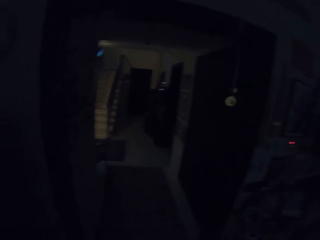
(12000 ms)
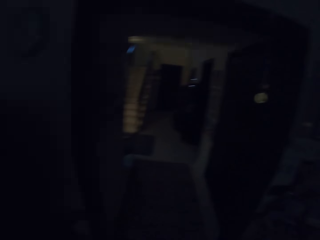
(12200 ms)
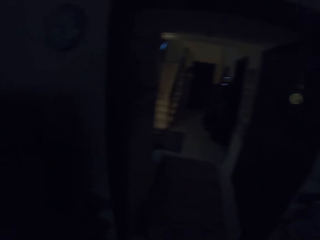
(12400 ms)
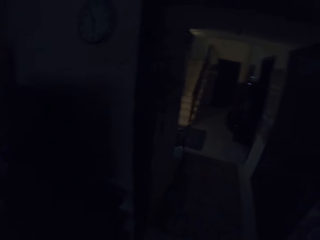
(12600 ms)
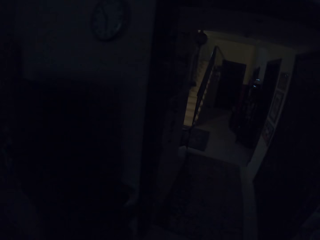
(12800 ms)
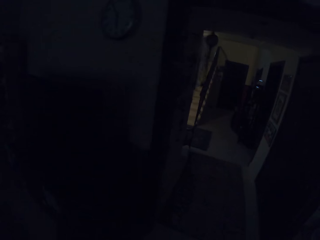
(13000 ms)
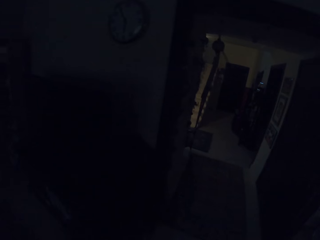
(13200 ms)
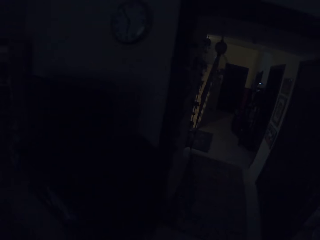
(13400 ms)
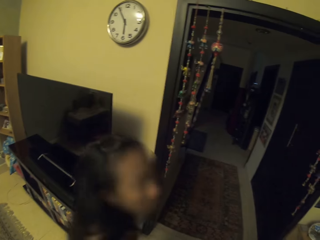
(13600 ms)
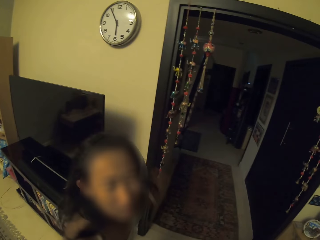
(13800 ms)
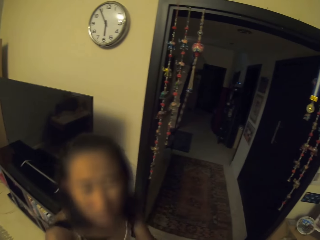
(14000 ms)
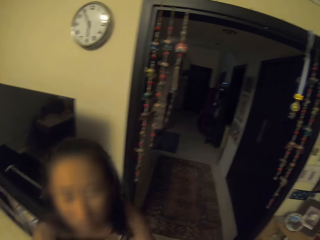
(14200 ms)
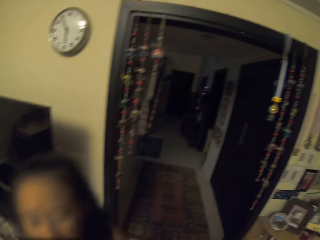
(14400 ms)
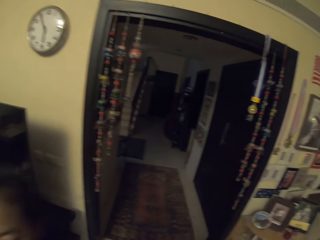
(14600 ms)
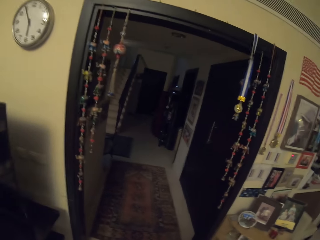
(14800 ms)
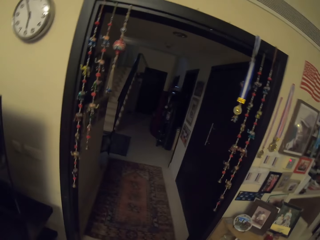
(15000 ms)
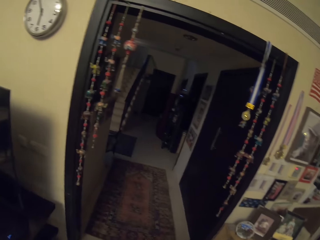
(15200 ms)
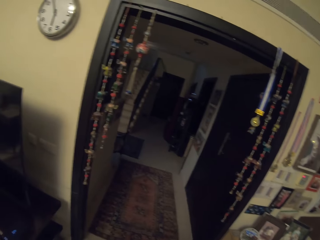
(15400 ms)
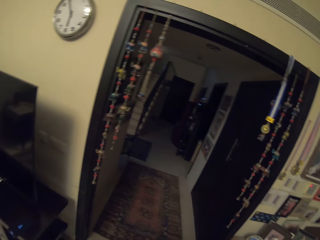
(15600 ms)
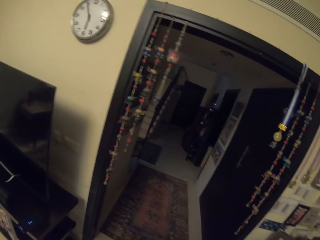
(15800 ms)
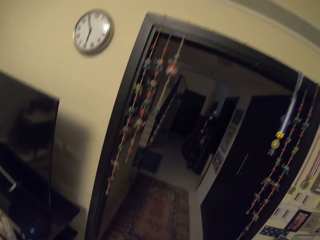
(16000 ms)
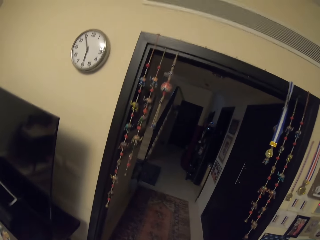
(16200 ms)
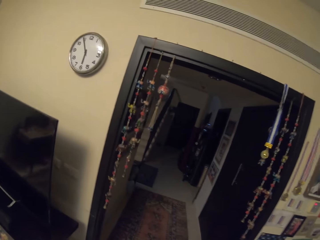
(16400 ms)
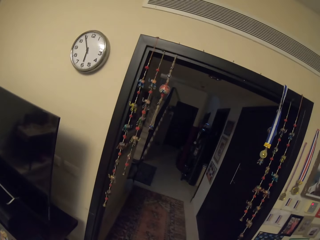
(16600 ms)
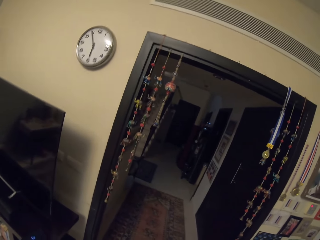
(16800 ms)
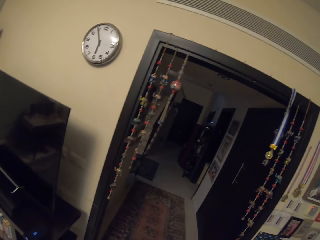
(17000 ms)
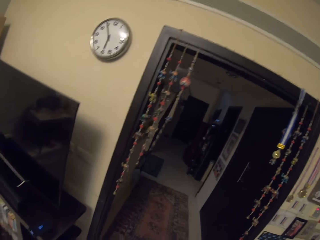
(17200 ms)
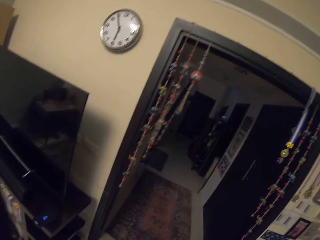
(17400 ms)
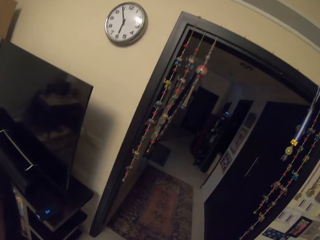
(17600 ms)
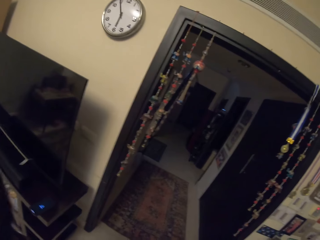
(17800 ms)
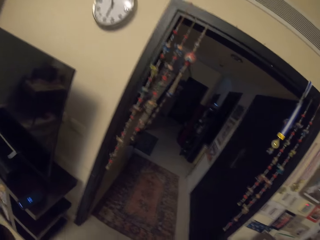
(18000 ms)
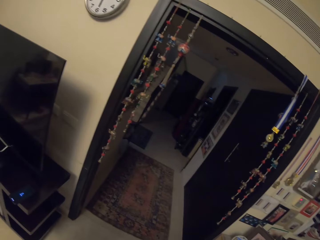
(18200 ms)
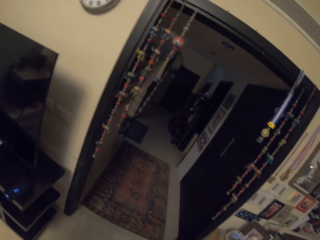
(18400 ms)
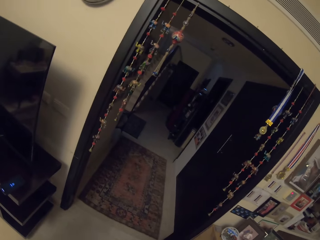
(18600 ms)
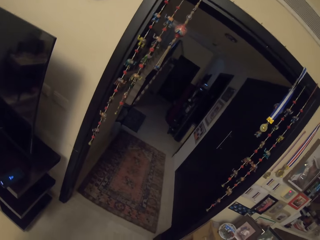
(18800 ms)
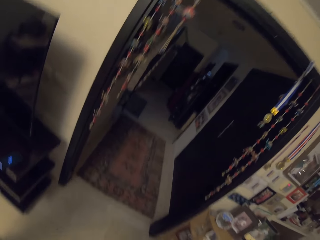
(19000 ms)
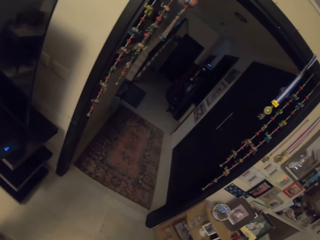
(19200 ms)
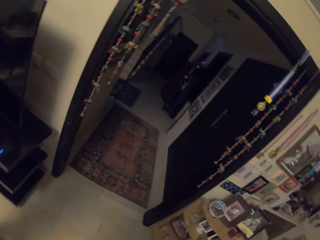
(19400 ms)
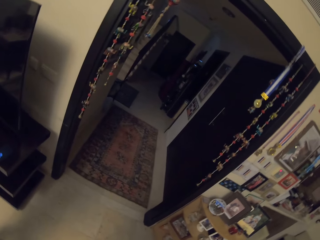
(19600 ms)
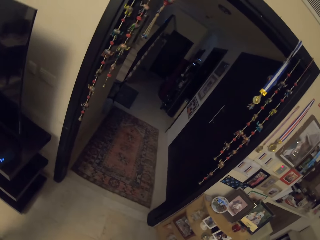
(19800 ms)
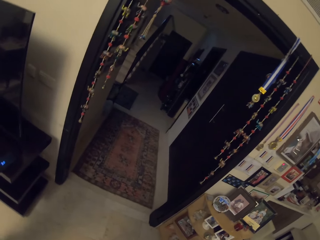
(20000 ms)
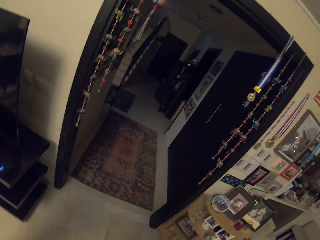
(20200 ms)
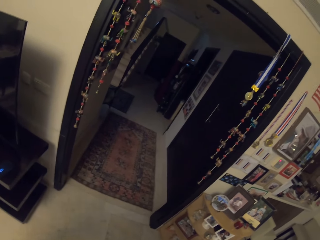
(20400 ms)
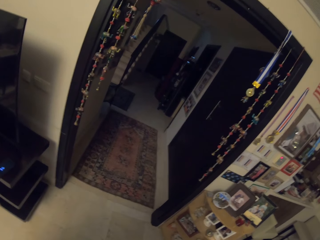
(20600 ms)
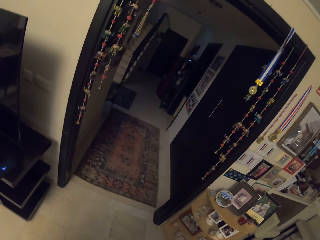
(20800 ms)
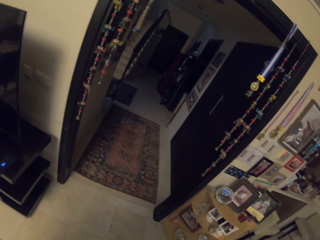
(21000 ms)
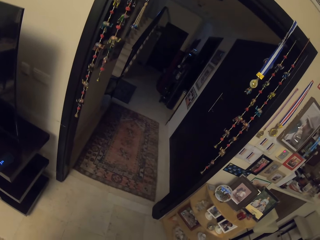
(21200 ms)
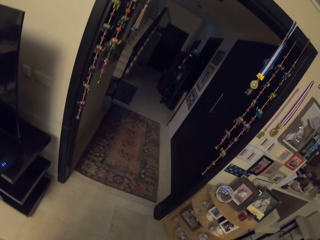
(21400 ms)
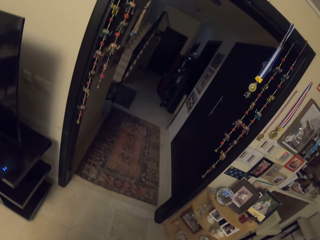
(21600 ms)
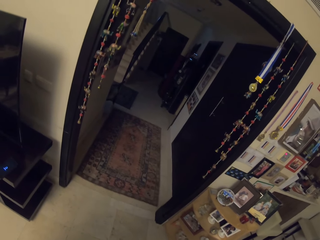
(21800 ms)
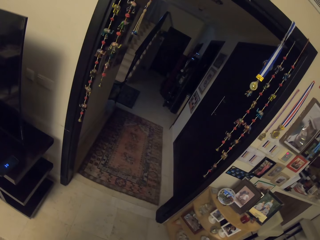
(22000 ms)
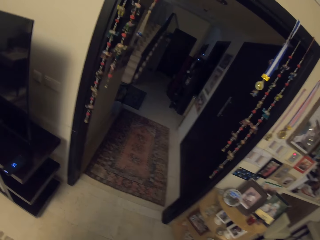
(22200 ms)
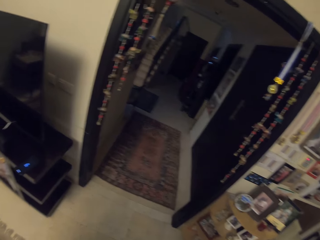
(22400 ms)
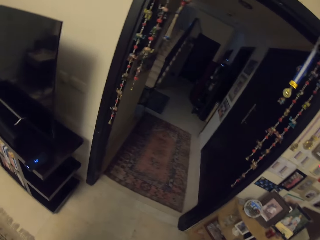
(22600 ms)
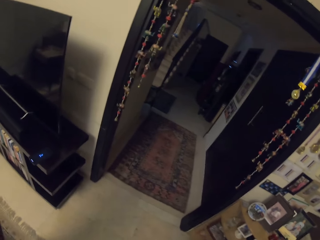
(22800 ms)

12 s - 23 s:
The camera wearer lights on the bulb. A man switches on the lights. The camera wearer looks around the room.

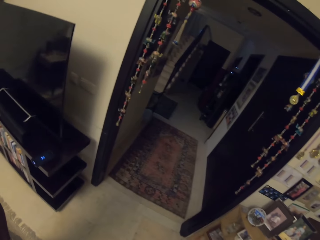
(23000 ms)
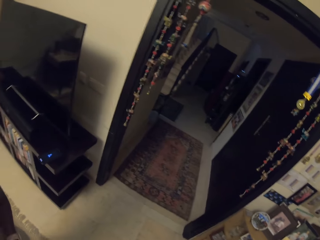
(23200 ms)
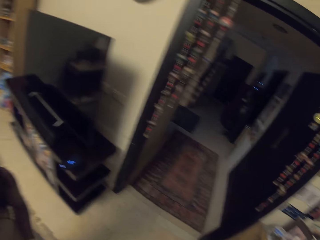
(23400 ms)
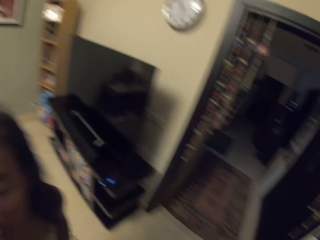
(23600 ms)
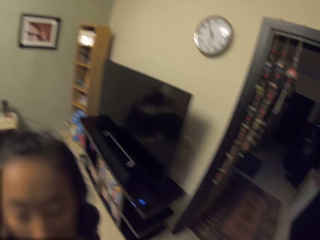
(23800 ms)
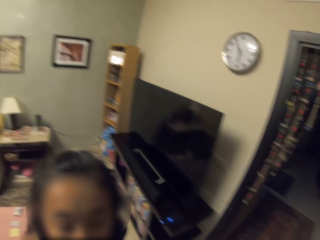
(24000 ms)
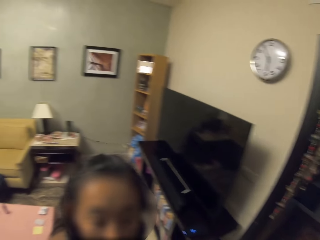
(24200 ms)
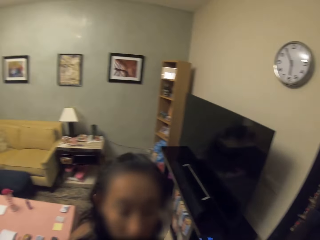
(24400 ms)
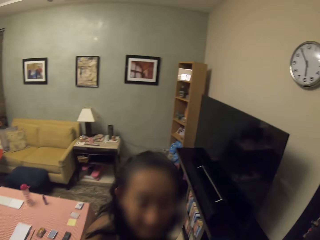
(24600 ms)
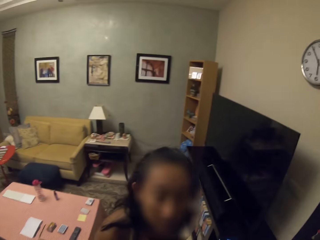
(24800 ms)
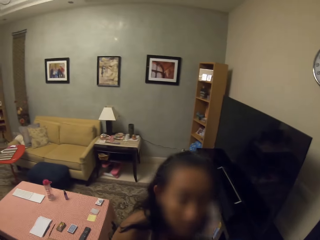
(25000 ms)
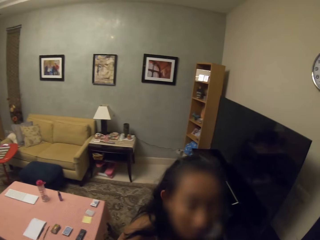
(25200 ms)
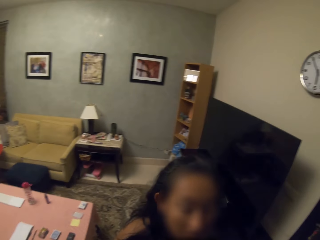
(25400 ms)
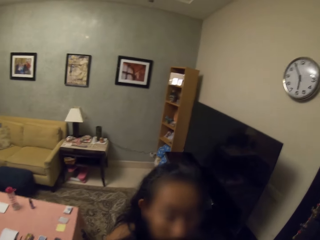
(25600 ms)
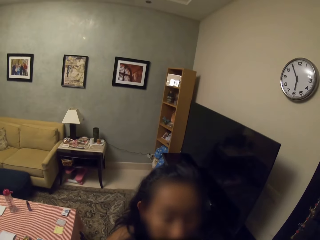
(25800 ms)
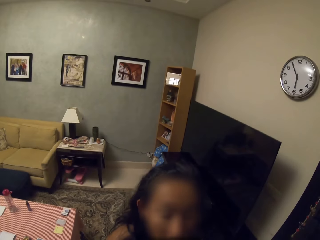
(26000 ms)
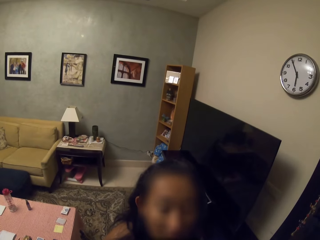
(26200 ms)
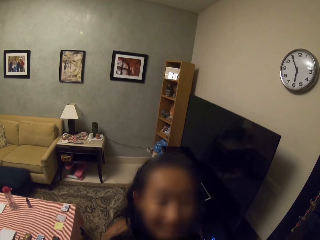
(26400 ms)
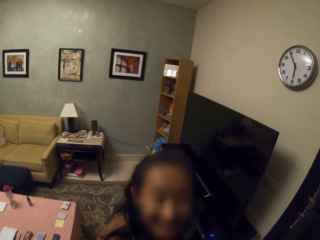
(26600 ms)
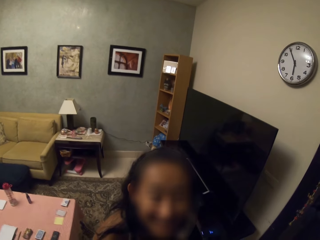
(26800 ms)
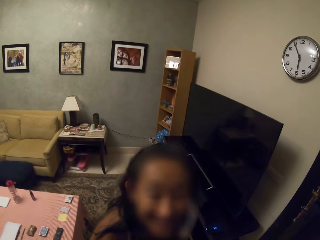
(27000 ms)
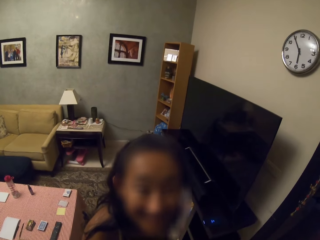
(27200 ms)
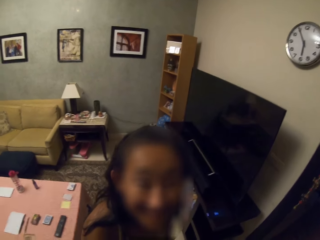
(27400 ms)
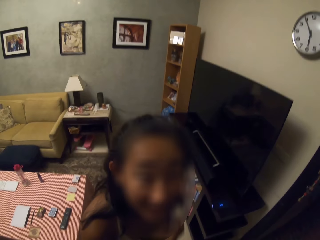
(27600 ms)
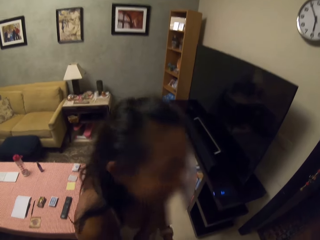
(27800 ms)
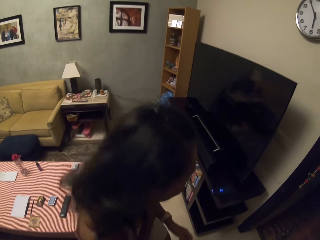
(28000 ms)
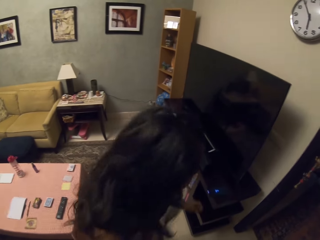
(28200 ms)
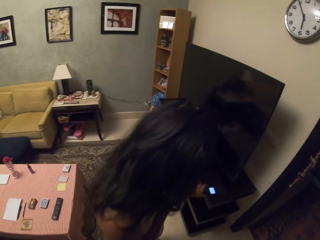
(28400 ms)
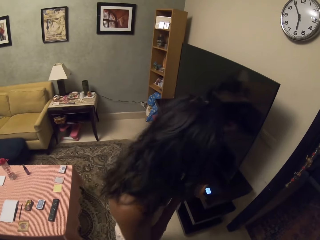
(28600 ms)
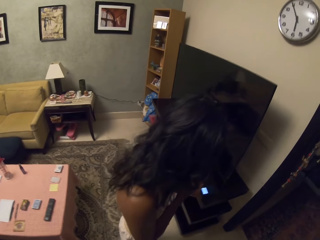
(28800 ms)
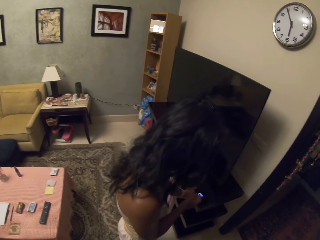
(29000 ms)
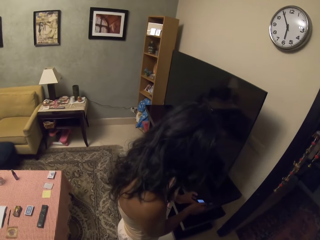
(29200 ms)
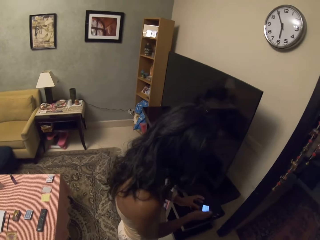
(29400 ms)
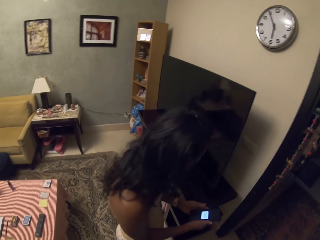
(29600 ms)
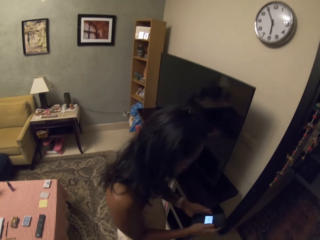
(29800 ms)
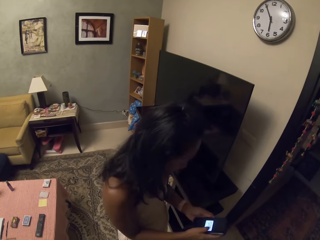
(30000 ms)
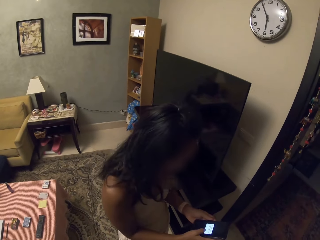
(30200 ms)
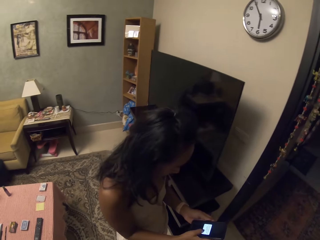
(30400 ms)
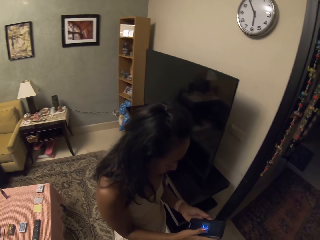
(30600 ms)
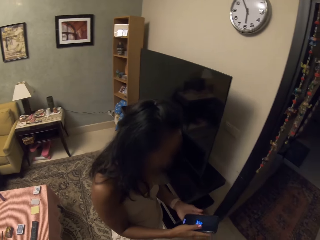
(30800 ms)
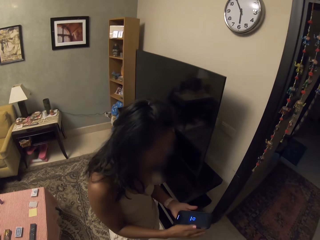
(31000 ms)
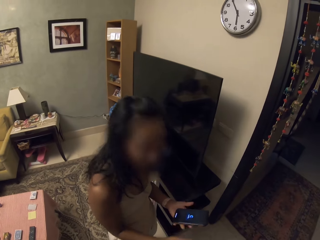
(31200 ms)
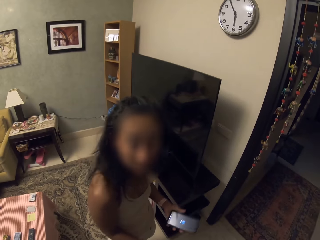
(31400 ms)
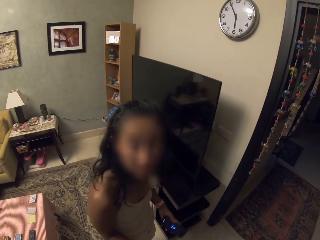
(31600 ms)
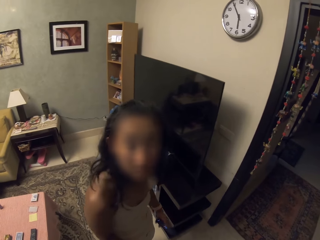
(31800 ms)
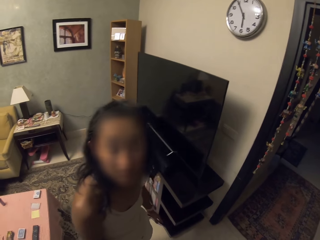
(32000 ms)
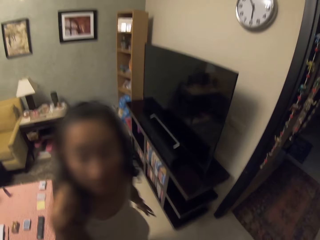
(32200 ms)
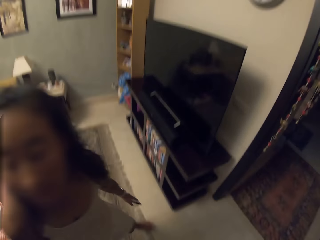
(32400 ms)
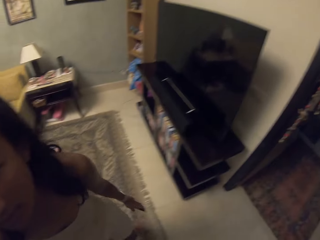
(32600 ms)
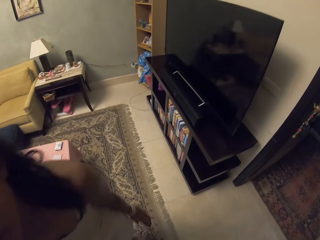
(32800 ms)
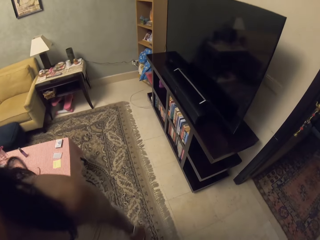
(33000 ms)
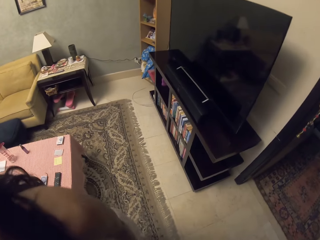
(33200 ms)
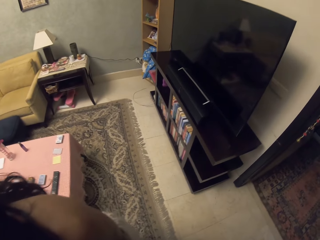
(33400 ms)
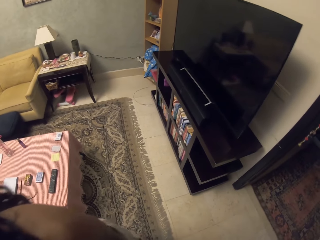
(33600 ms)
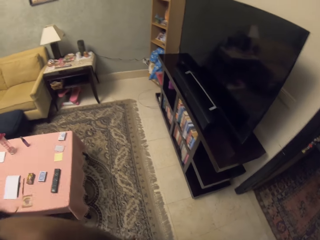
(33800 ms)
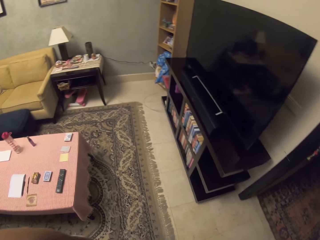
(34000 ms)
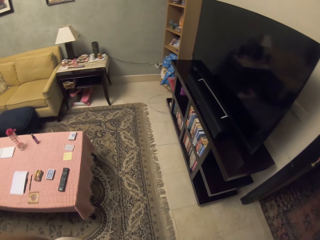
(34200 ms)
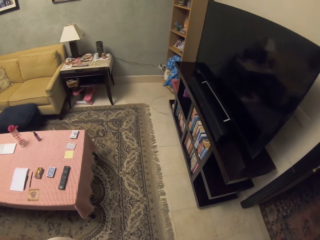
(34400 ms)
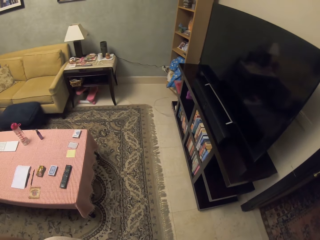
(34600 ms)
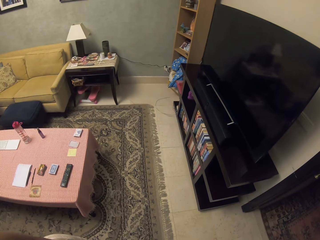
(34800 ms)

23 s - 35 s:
A man talks to the camera wearer. The man scrolls the phone. The man talks to the camera wearer.
